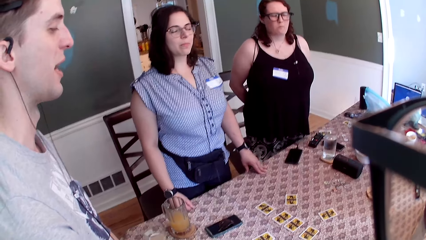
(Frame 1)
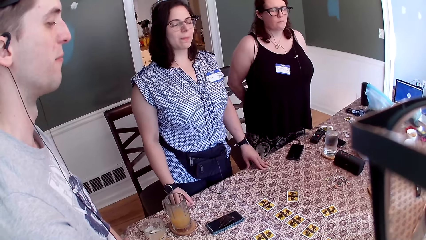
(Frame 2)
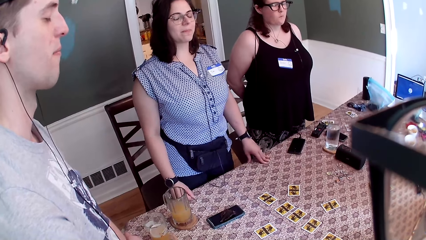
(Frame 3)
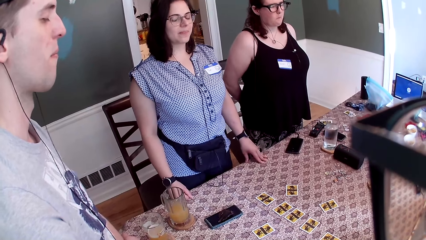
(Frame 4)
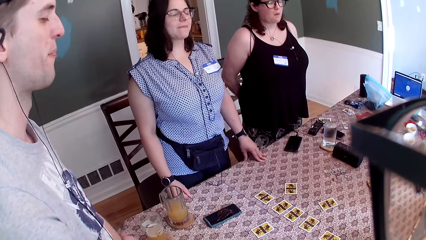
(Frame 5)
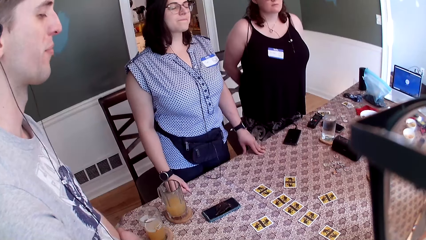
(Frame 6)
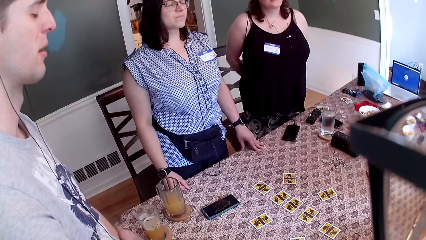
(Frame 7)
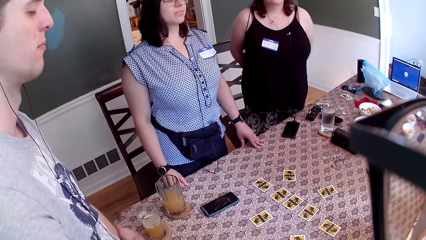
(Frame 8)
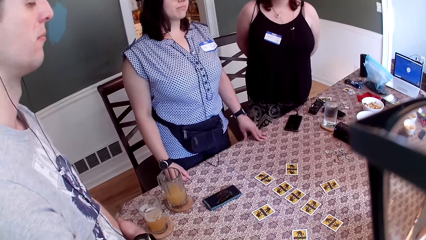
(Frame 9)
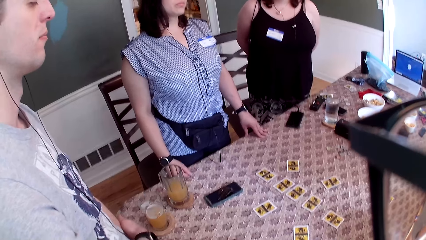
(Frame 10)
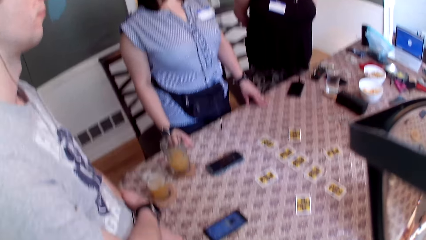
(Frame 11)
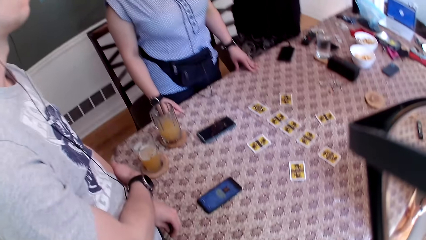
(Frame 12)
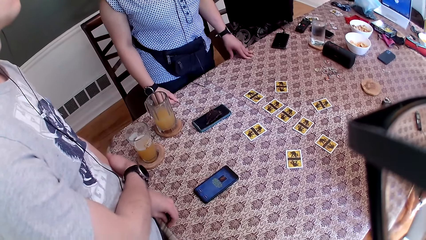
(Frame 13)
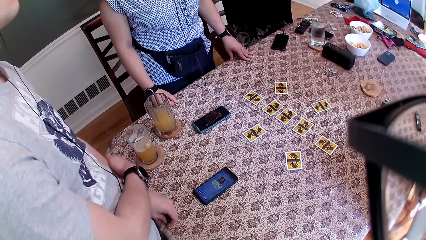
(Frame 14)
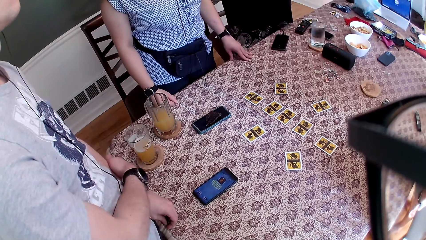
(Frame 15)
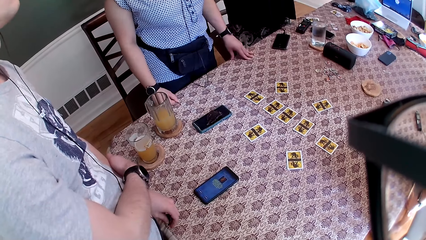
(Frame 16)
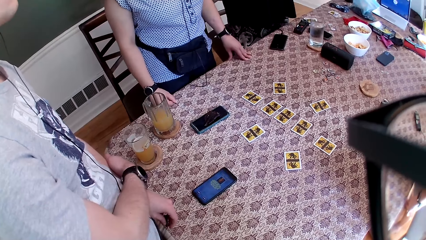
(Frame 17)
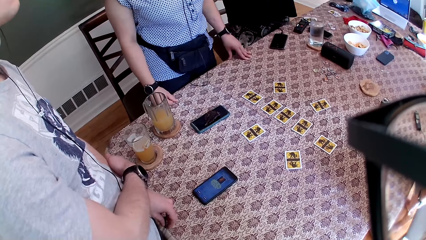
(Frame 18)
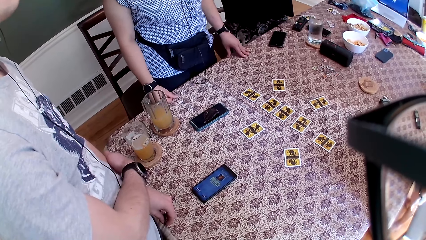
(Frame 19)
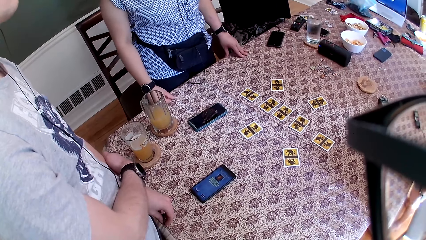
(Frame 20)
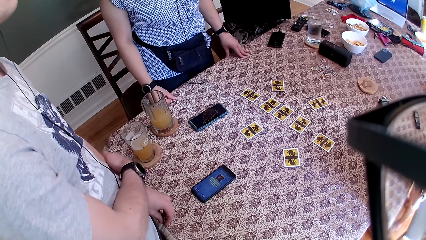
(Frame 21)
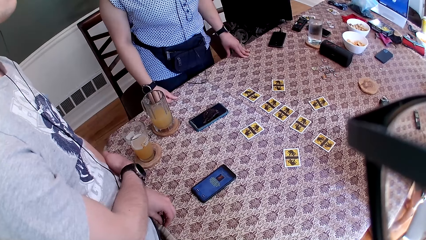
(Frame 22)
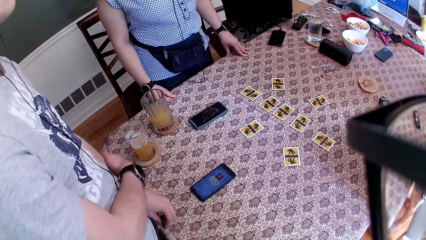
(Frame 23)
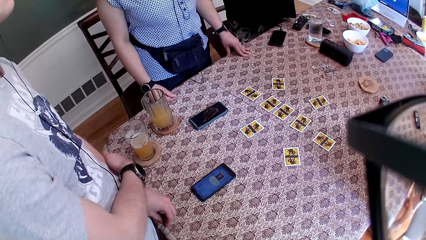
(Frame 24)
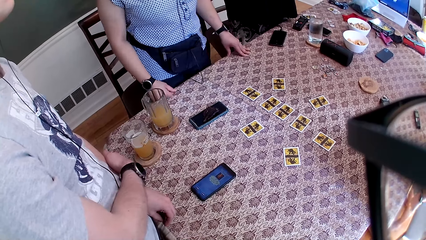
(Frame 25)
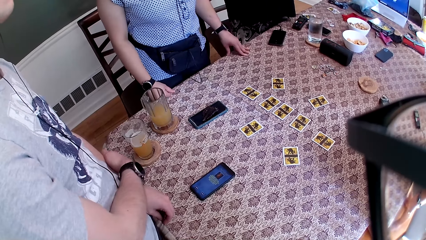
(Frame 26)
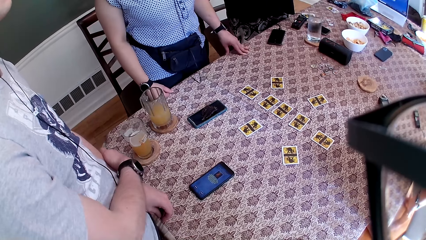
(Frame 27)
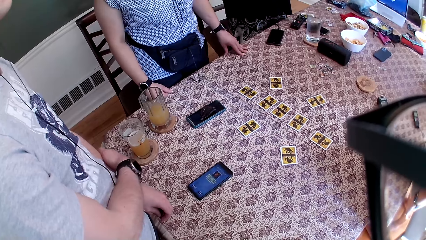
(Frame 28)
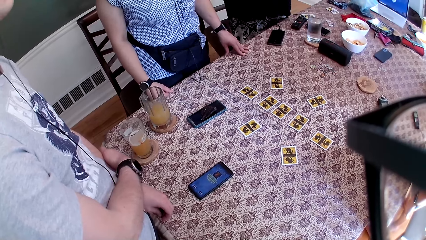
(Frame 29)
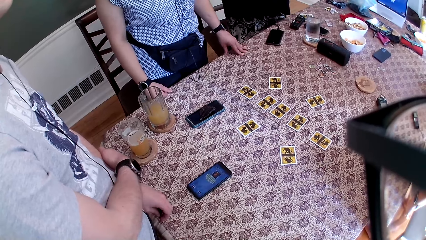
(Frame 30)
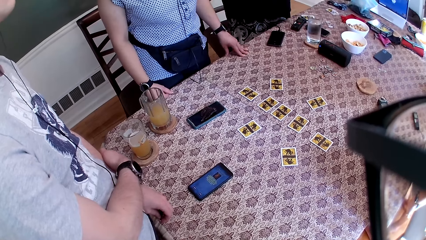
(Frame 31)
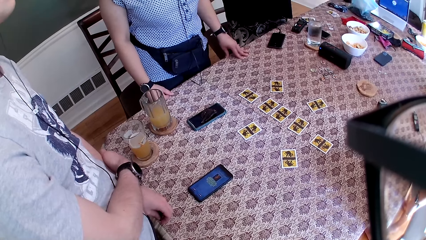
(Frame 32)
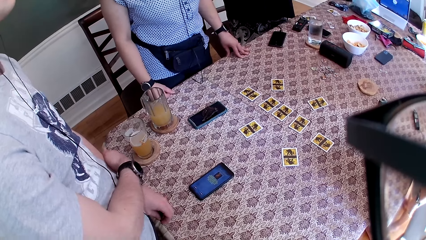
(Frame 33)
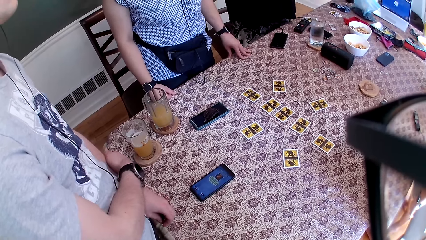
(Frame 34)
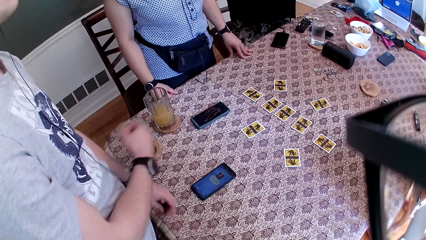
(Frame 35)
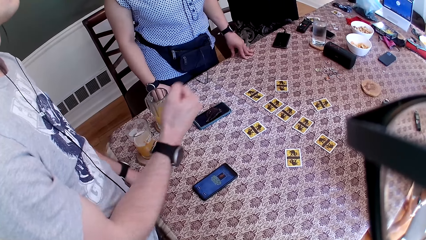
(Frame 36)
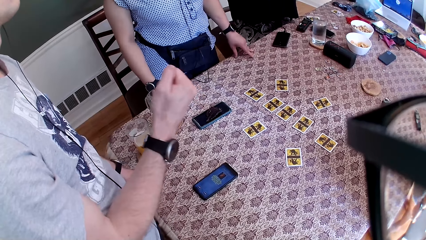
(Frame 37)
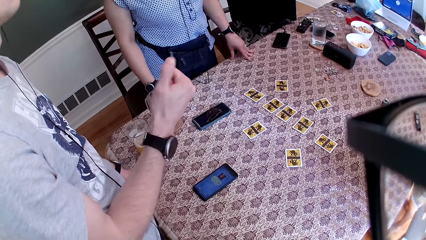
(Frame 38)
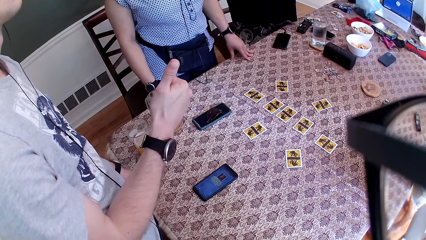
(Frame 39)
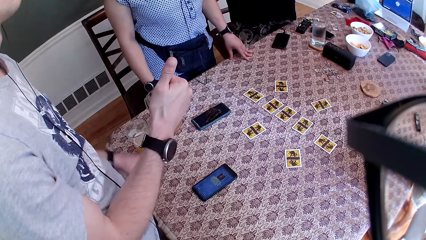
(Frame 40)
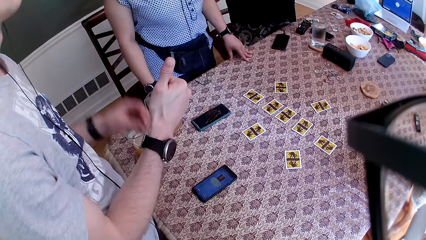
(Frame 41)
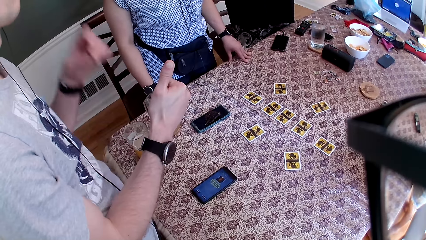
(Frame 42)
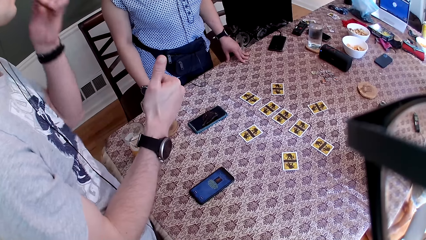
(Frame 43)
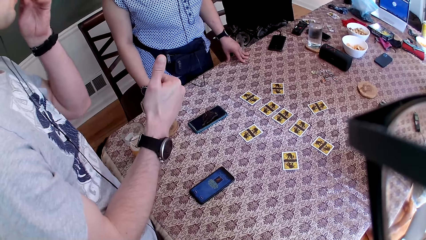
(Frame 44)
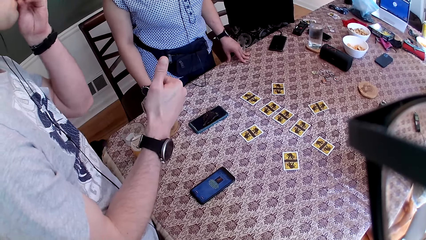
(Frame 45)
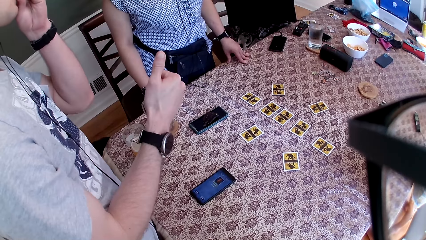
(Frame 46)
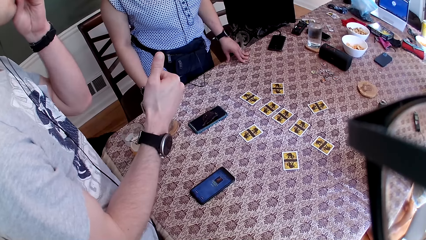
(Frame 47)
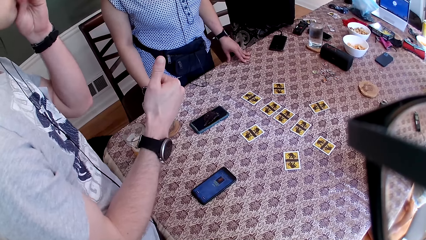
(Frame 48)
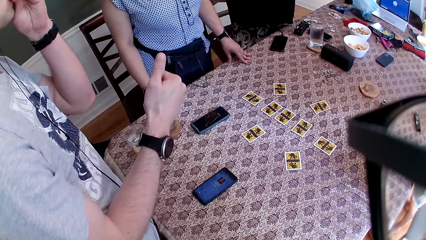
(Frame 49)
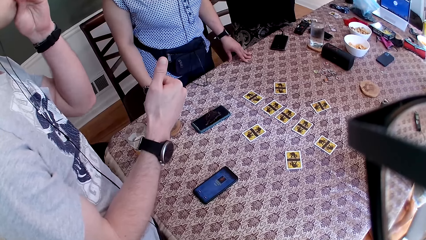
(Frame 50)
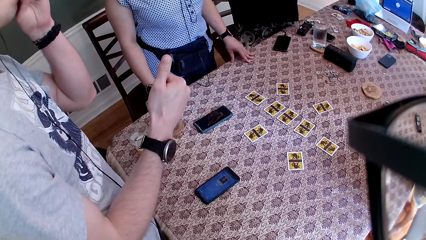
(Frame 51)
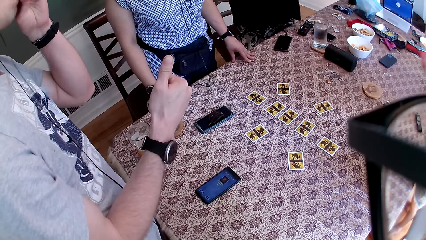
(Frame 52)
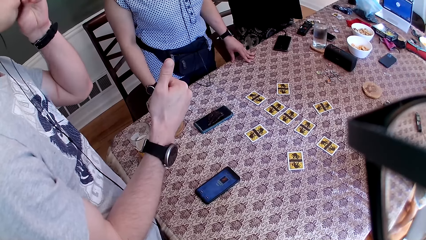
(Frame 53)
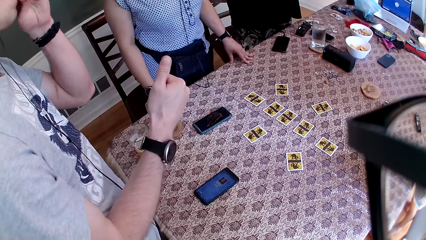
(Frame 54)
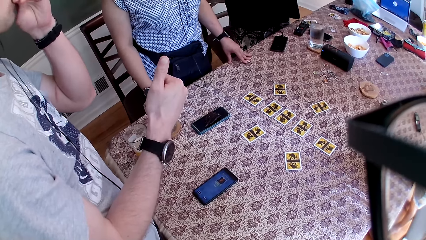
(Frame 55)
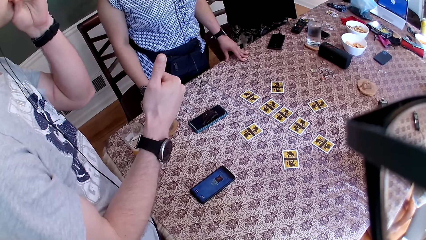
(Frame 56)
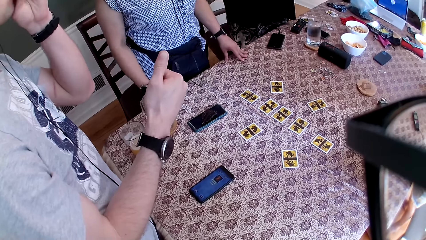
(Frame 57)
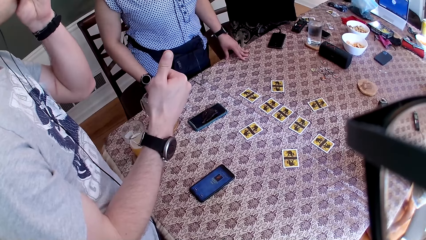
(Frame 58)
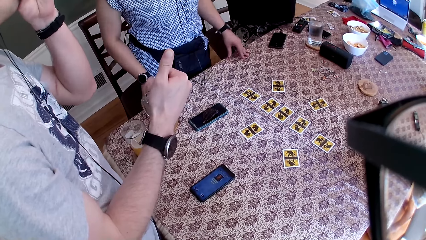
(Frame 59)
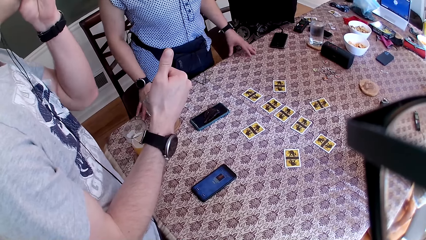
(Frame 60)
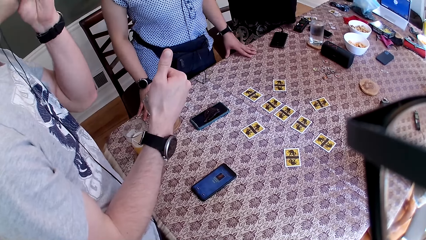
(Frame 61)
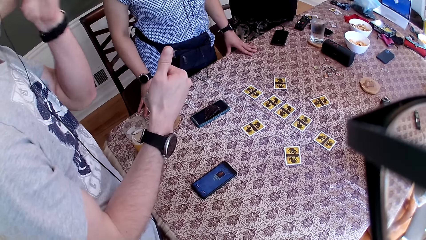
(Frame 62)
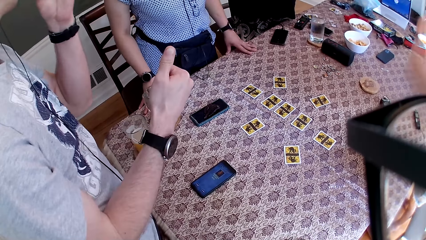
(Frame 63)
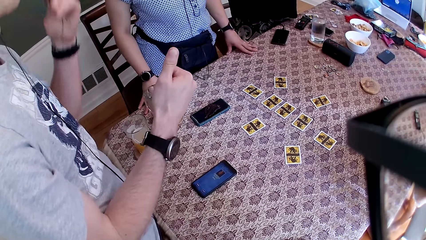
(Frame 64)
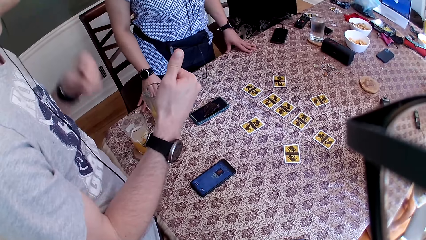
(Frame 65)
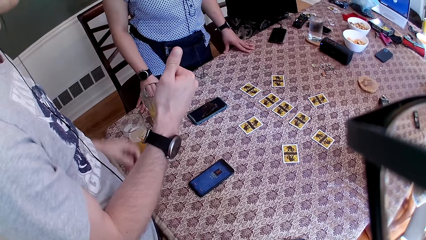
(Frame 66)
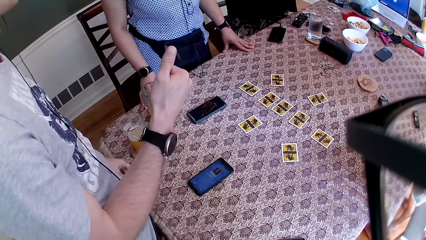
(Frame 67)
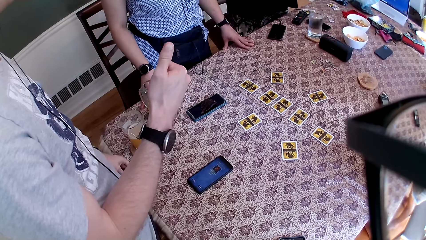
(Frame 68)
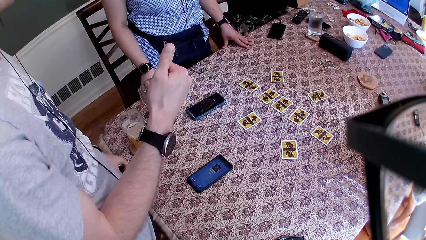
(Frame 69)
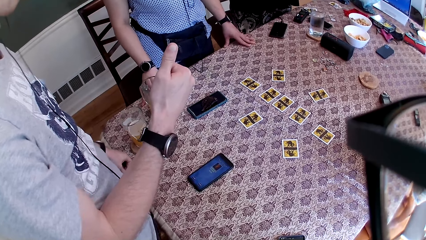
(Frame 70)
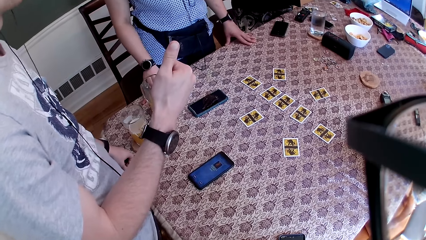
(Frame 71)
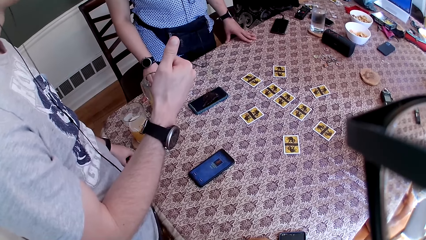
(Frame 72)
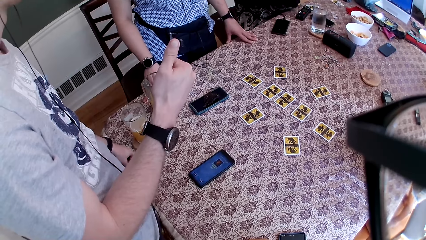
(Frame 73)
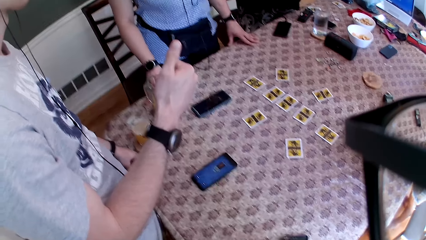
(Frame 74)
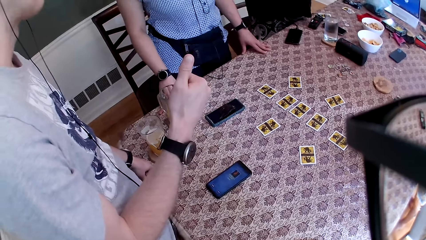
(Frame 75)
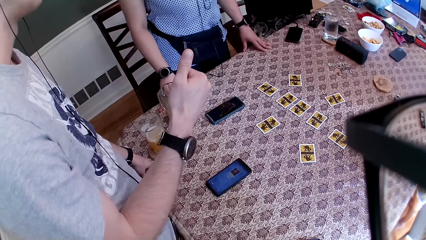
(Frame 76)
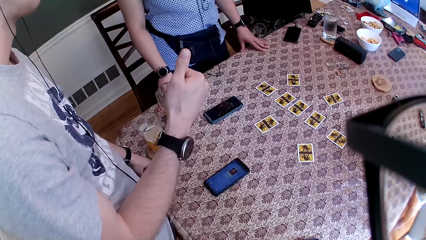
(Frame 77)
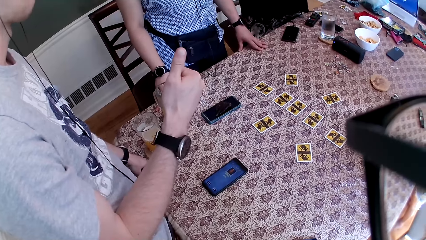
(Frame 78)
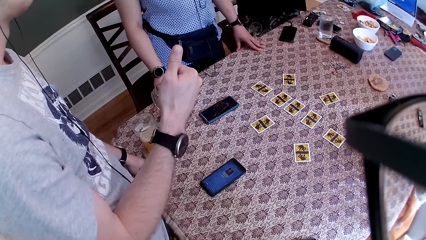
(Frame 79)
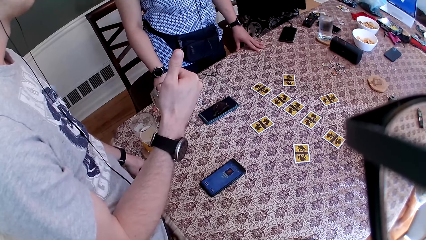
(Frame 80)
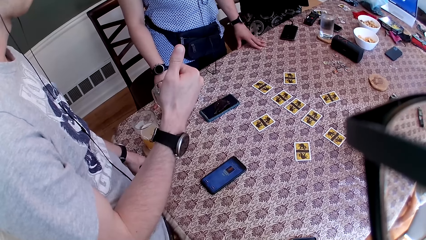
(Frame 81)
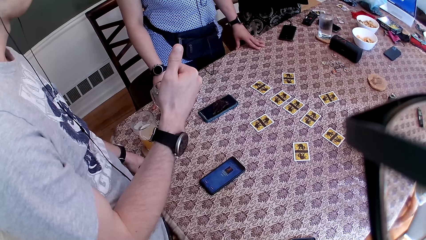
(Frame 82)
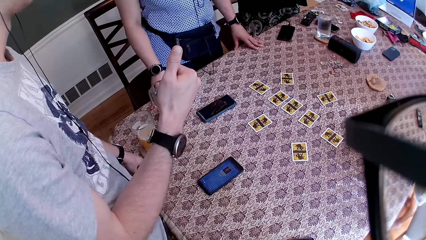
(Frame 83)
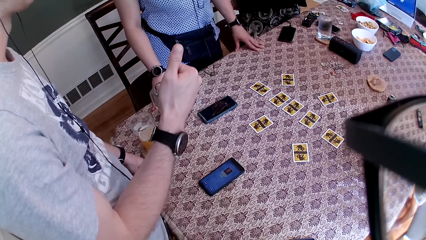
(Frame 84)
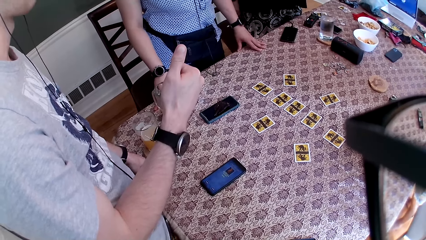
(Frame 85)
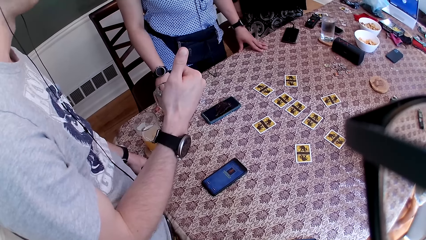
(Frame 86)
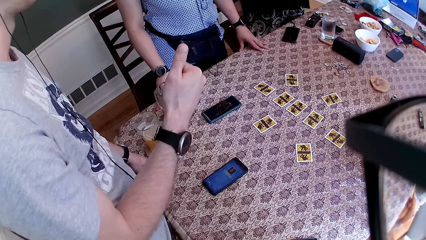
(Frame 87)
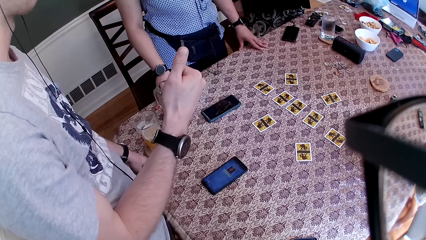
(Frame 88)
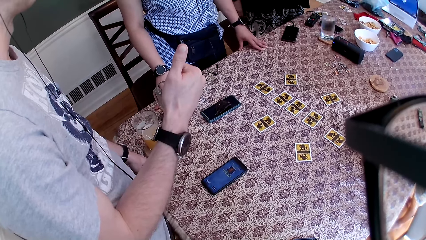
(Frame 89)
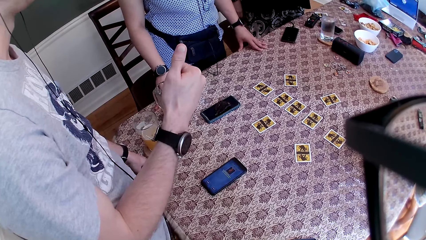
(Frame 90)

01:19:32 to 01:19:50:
A man speaks to a group of people on the table. The camera wearer looks on the table. The man raises his right hand, puts the cookie in his mouth with his left hand, and places his left hand on the table.
